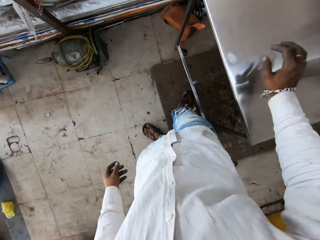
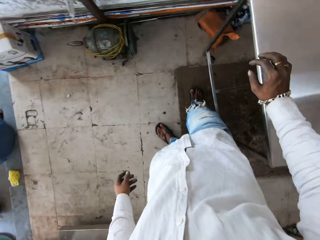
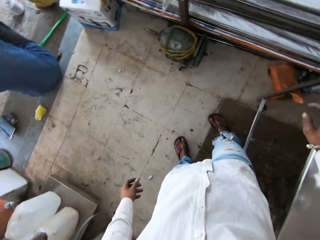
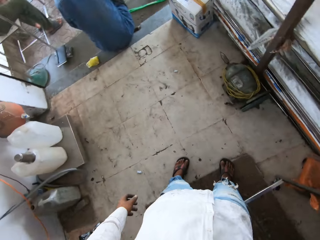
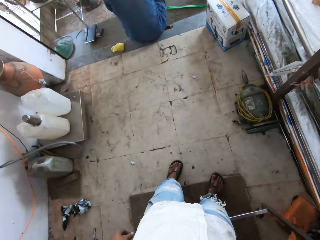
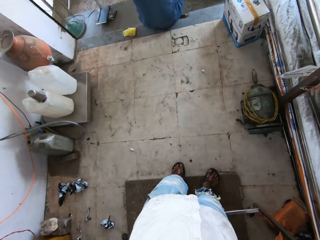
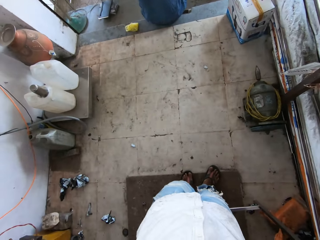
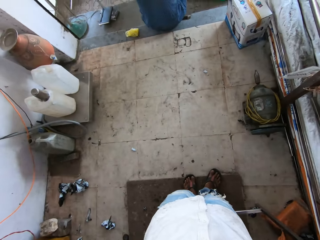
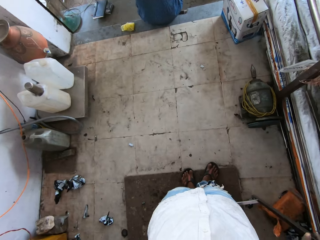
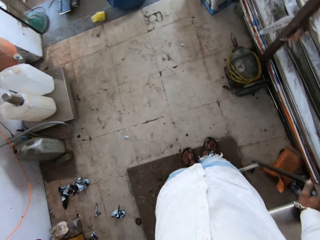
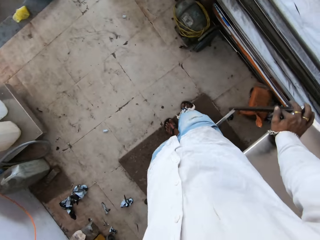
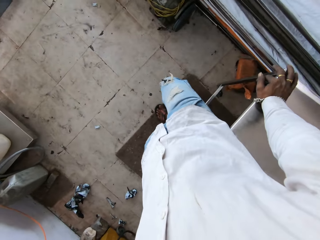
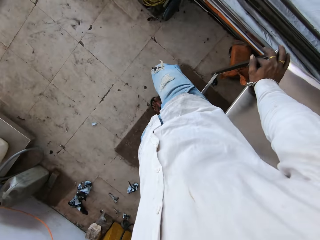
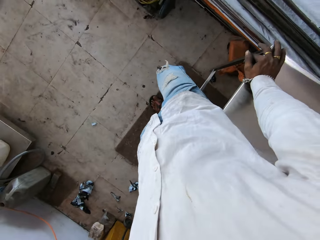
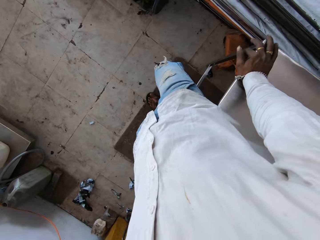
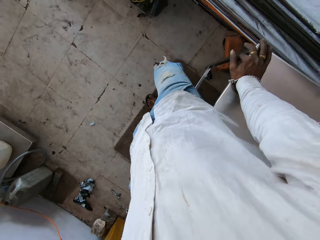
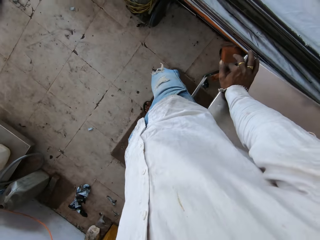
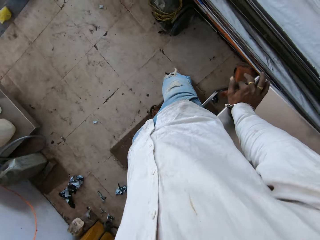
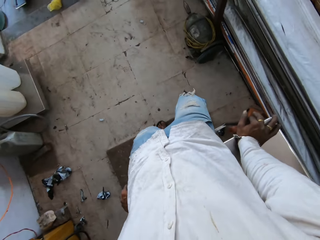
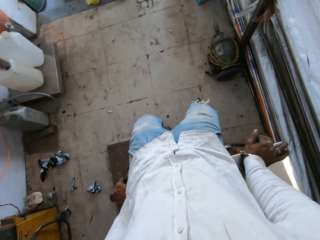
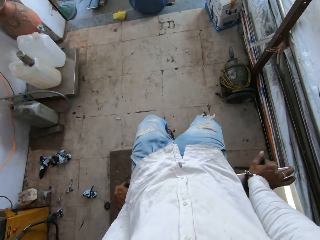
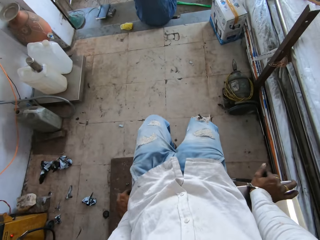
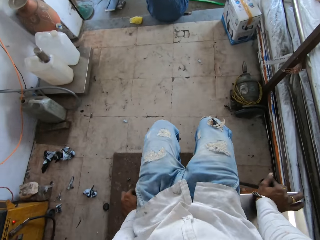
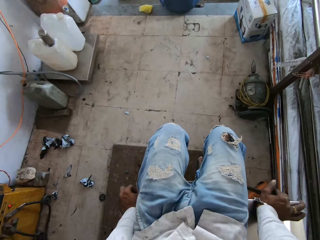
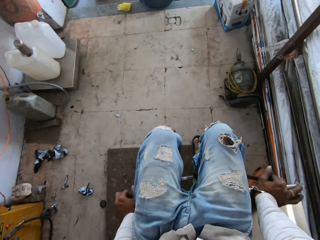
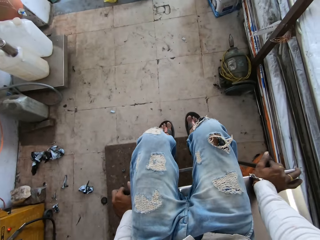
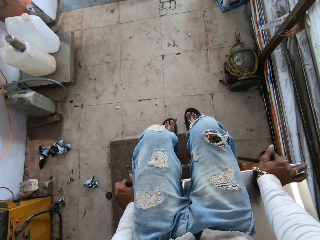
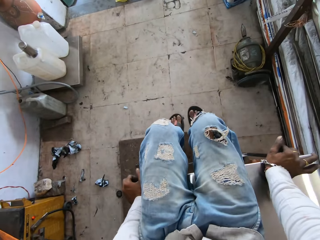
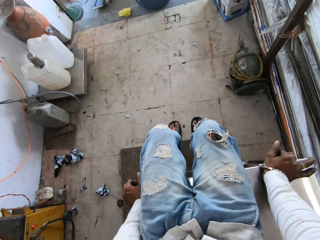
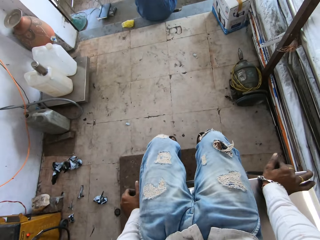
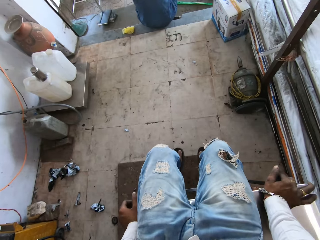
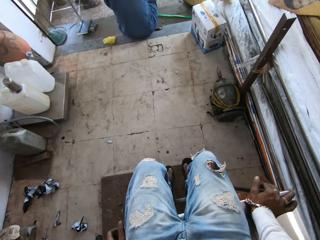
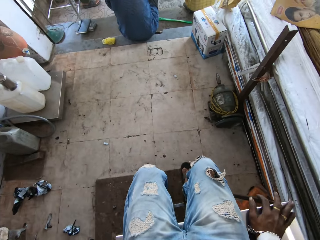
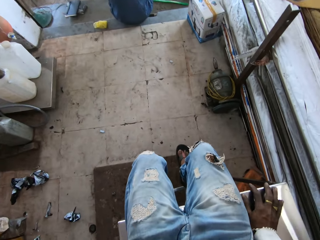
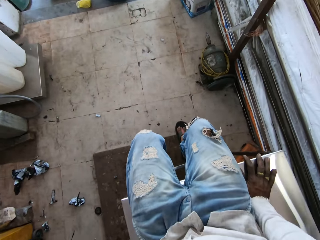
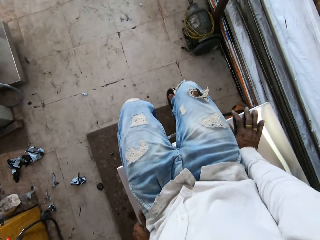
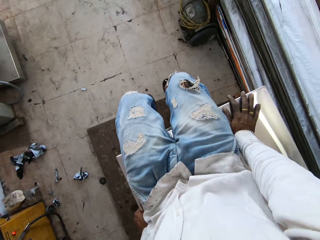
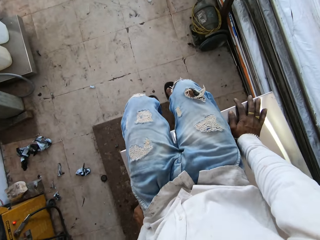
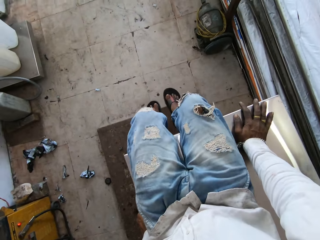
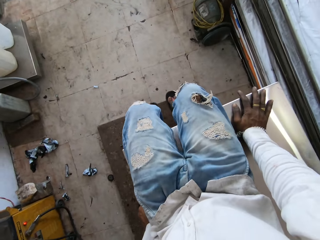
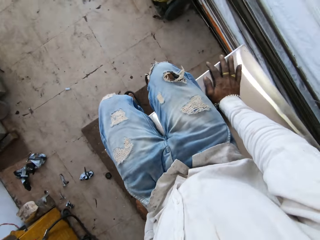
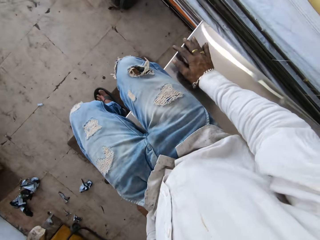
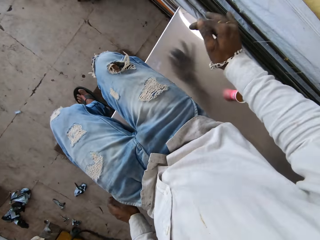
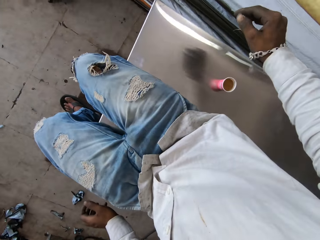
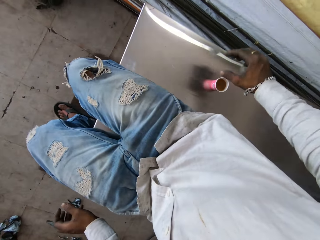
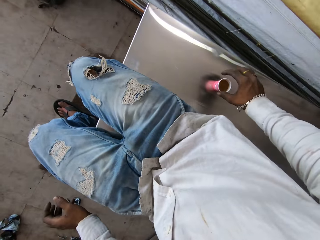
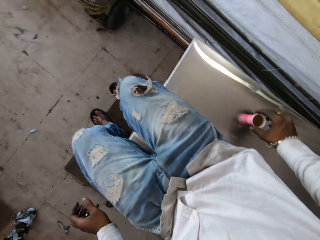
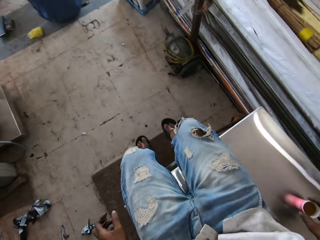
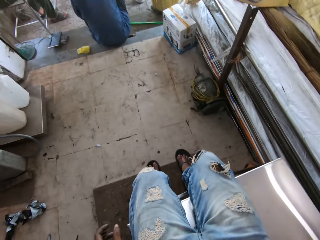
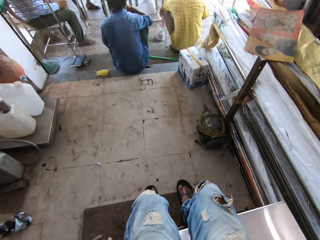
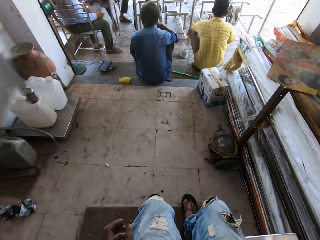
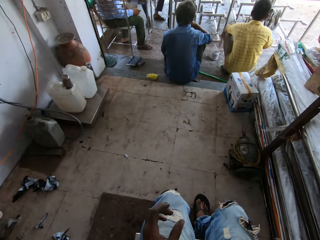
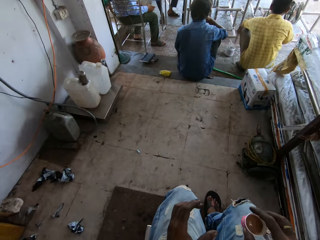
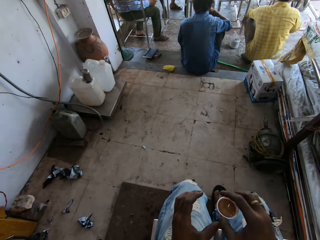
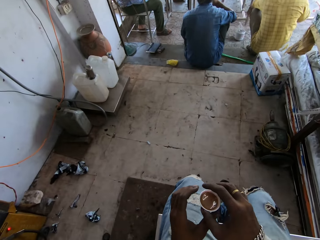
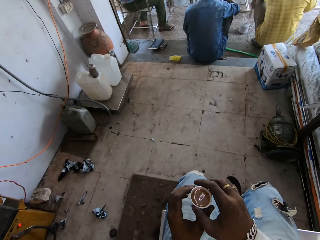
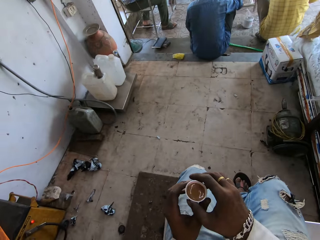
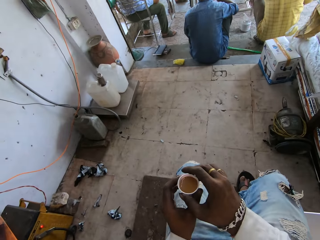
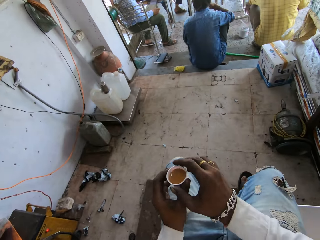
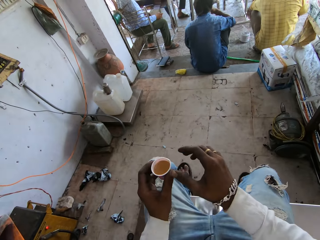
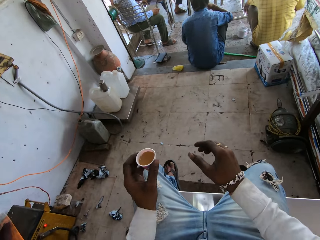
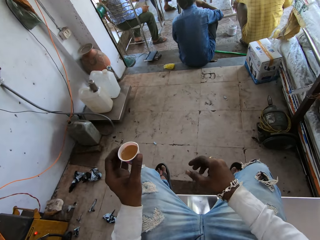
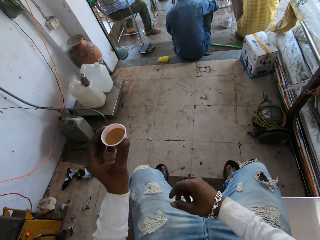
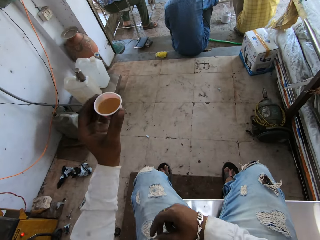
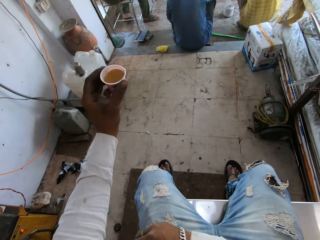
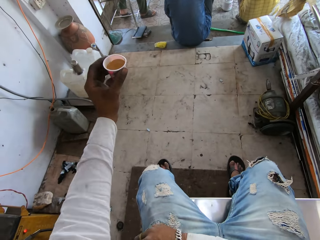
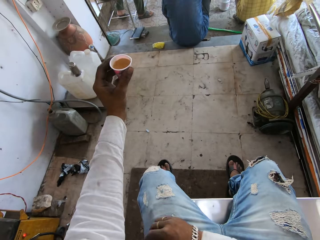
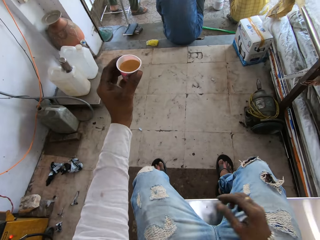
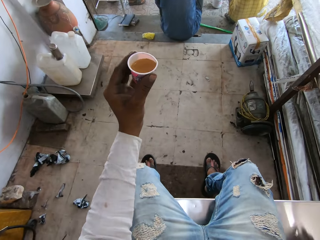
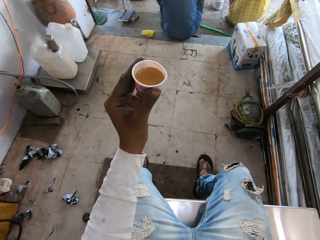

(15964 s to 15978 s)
The camera wearer looks around the workshop. They stare outside the workshop. They sit on the table. They pick up the cup of coffee from the table. They stare at the people.

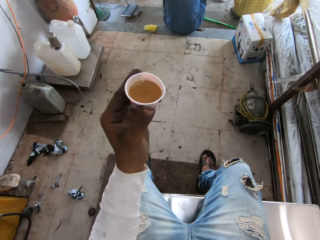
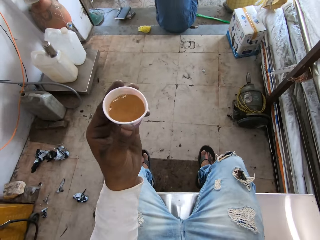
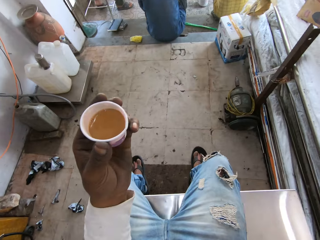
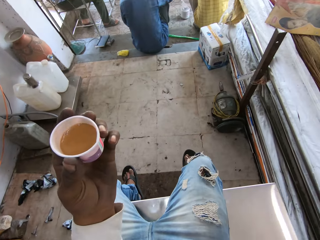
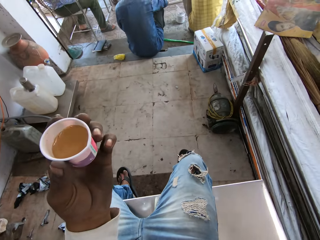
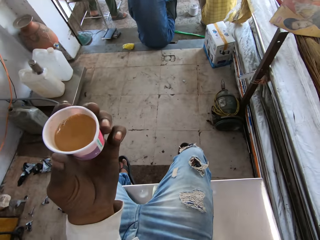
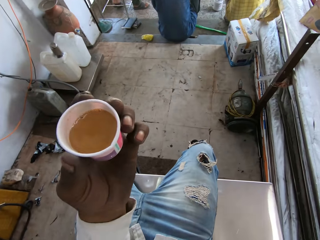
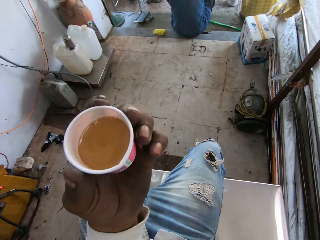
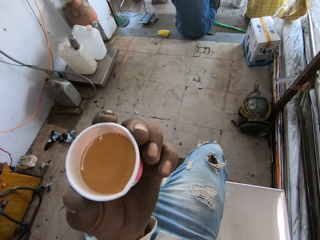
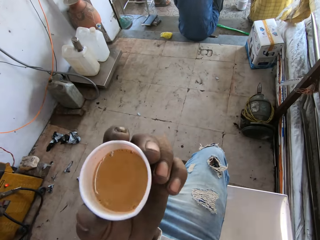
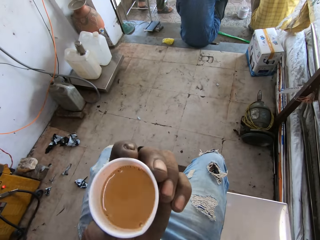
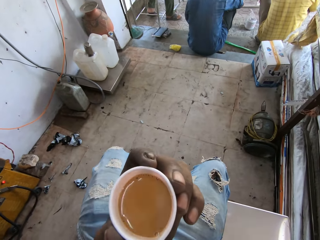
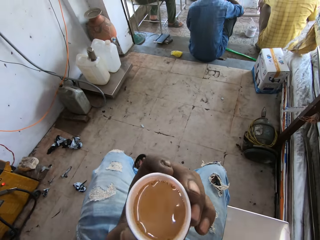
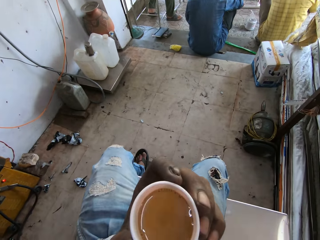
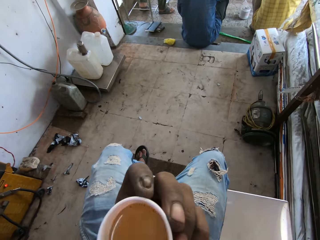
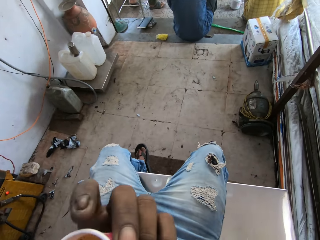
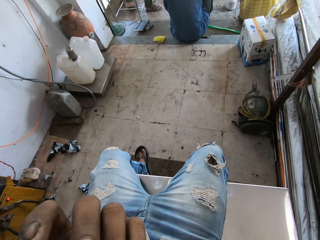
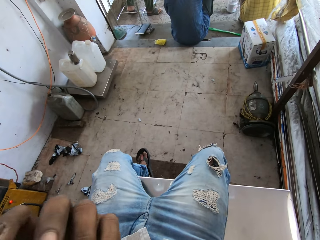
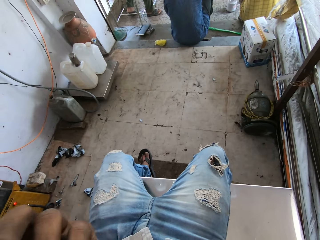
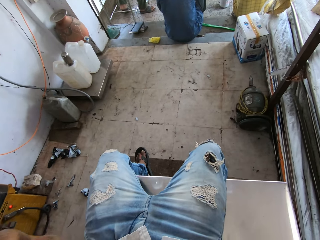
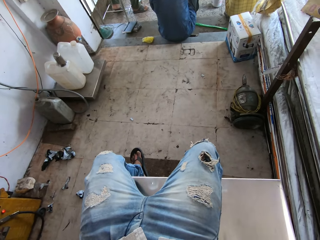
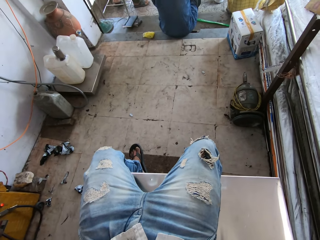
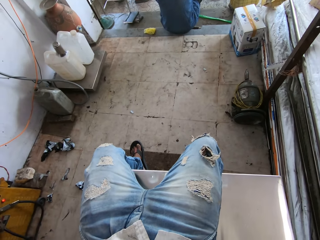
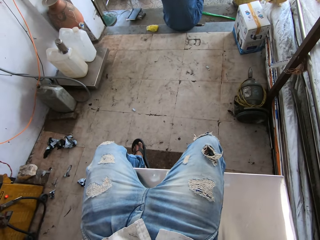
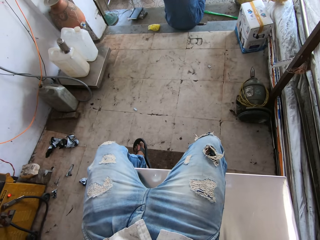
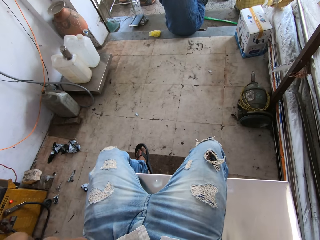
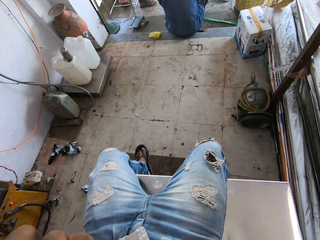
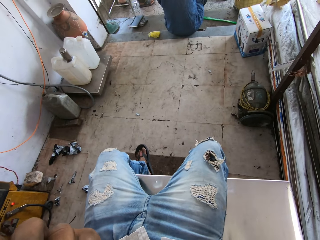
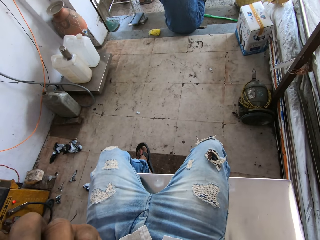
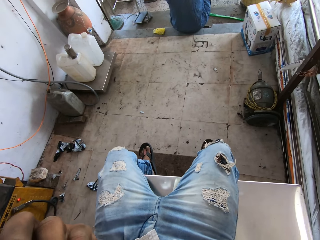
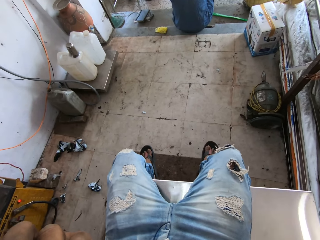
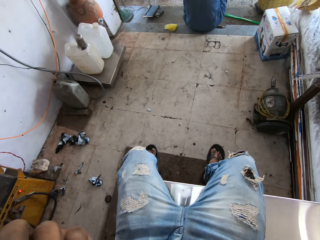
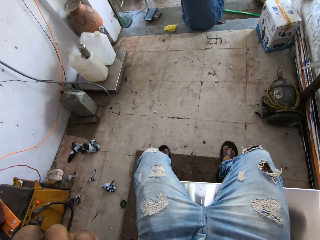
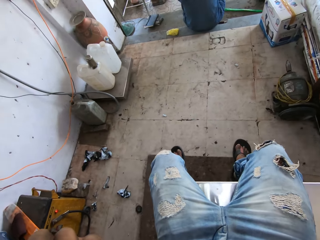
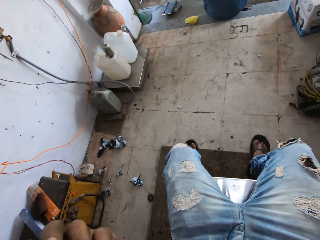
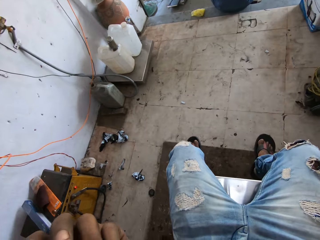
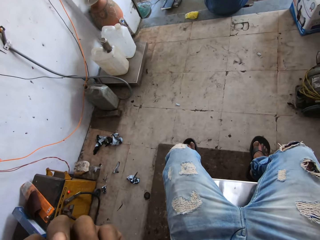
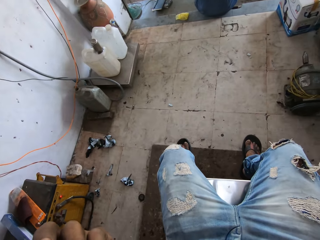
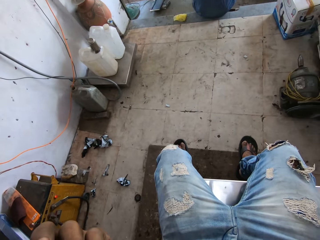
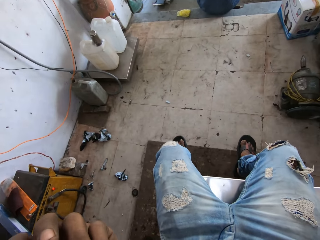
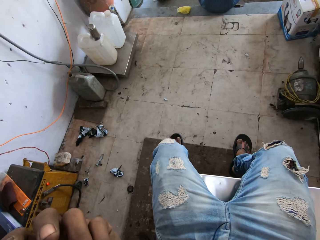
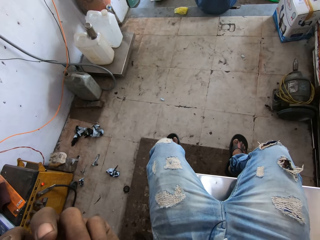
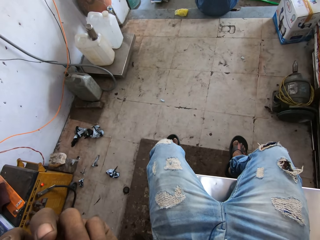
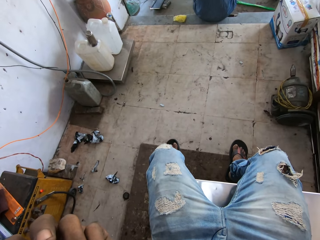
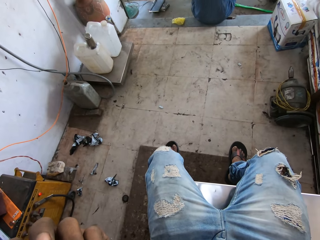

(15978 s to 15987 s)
The camera wearer drinks the coffee.
